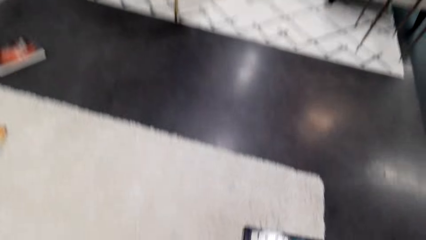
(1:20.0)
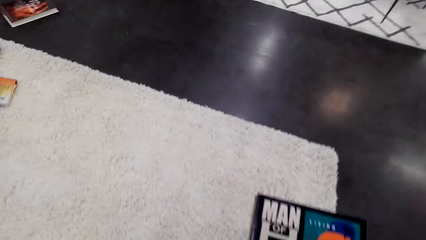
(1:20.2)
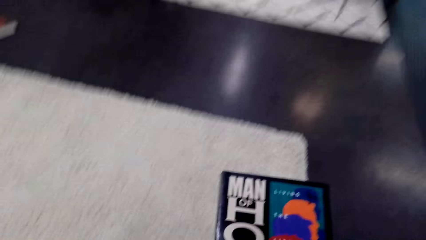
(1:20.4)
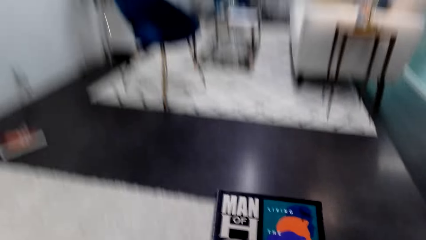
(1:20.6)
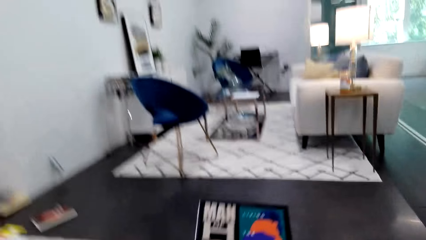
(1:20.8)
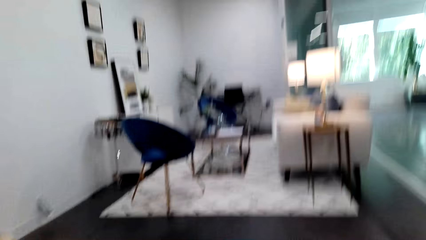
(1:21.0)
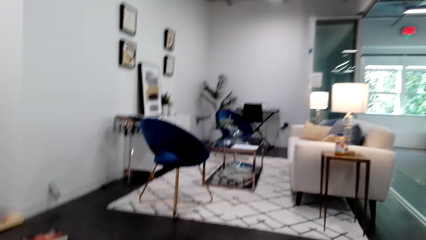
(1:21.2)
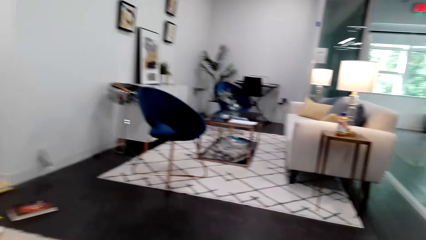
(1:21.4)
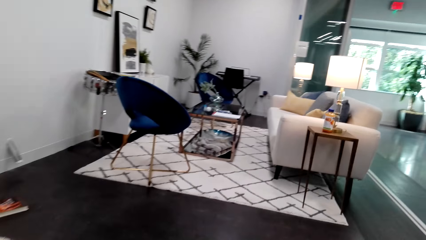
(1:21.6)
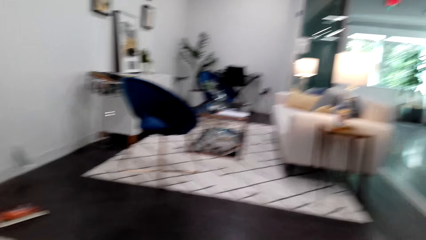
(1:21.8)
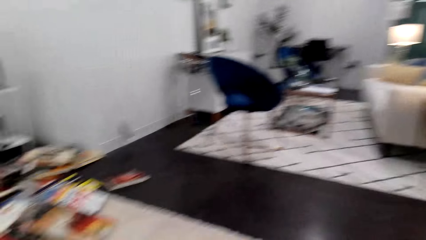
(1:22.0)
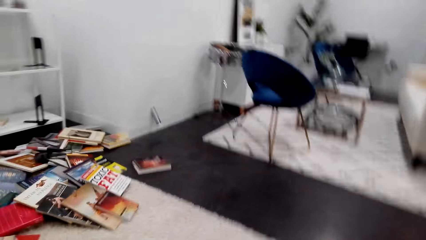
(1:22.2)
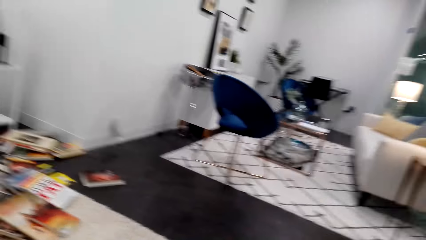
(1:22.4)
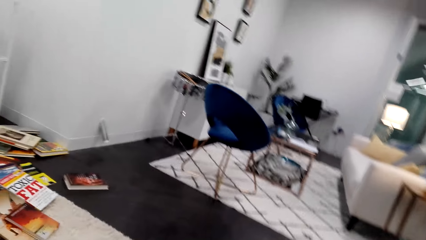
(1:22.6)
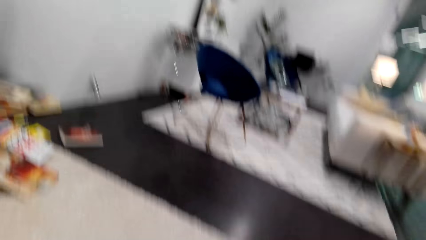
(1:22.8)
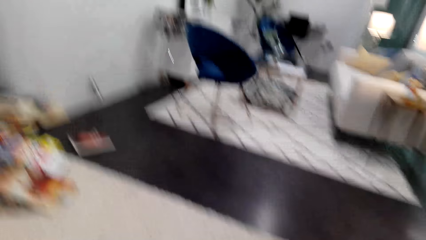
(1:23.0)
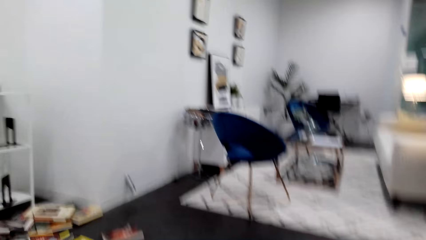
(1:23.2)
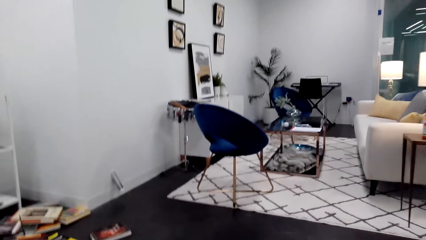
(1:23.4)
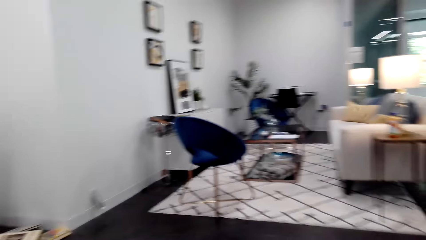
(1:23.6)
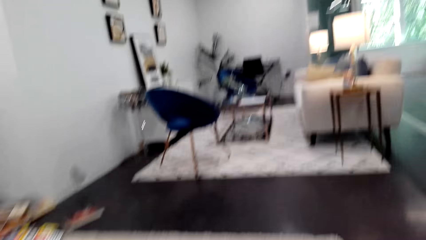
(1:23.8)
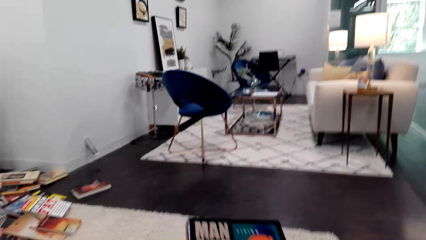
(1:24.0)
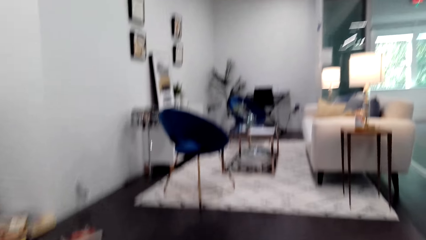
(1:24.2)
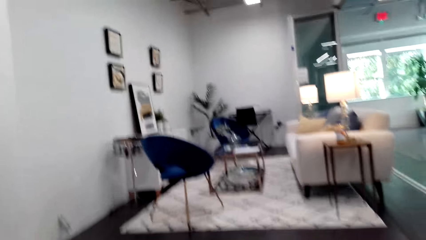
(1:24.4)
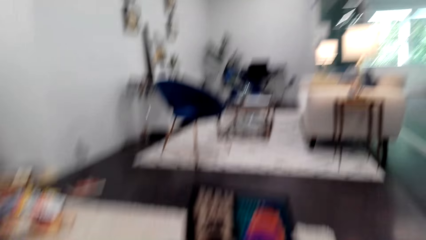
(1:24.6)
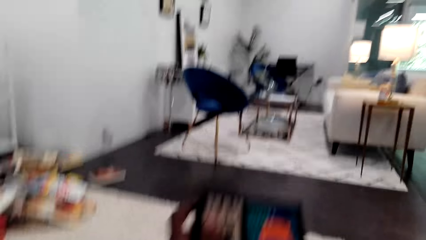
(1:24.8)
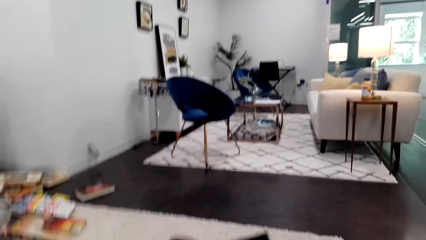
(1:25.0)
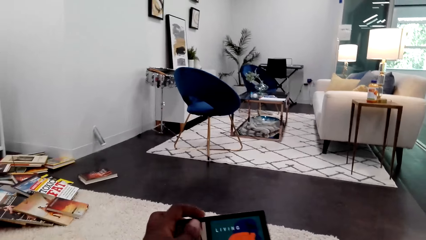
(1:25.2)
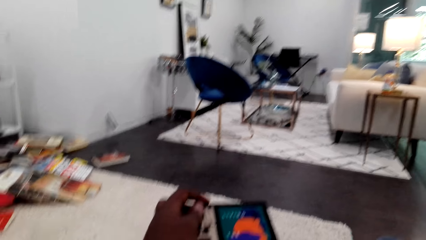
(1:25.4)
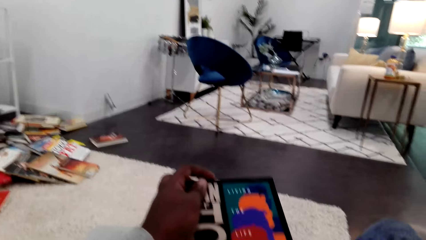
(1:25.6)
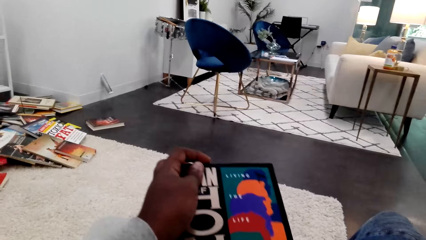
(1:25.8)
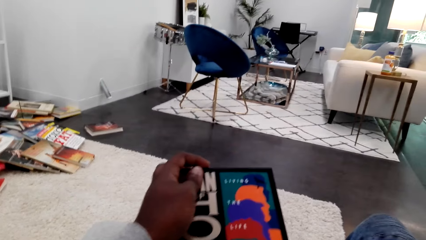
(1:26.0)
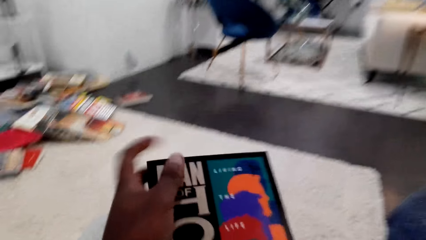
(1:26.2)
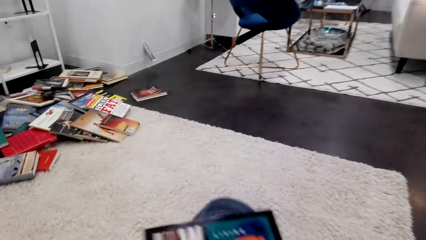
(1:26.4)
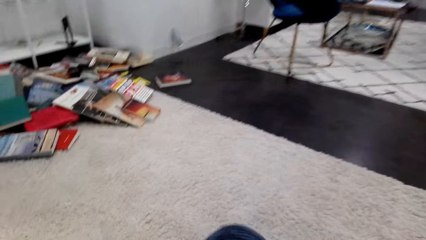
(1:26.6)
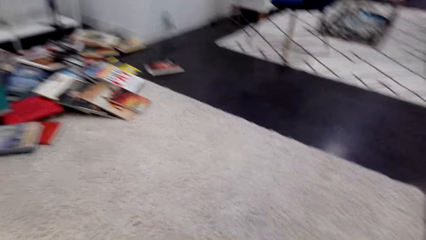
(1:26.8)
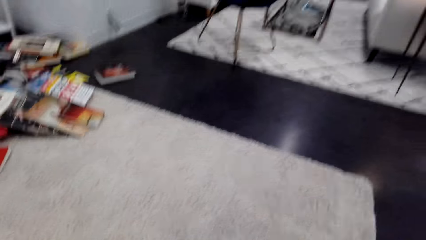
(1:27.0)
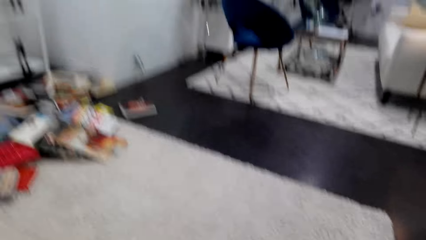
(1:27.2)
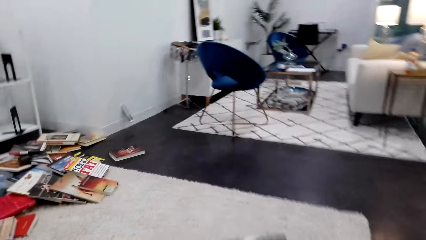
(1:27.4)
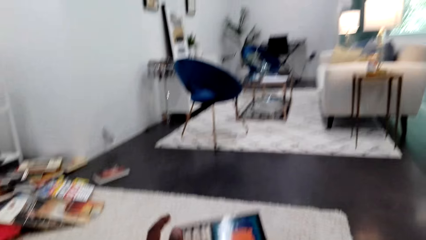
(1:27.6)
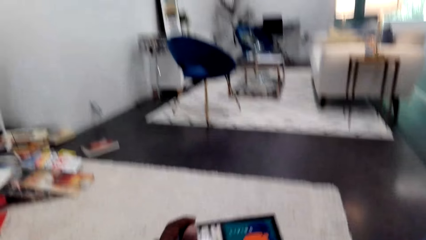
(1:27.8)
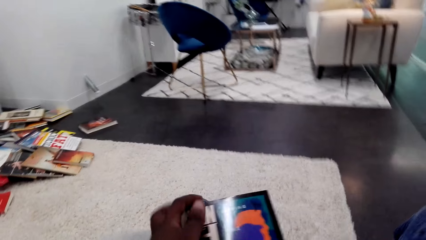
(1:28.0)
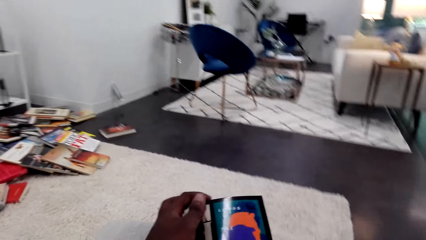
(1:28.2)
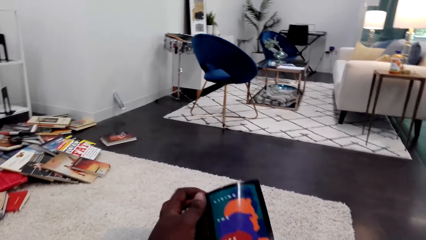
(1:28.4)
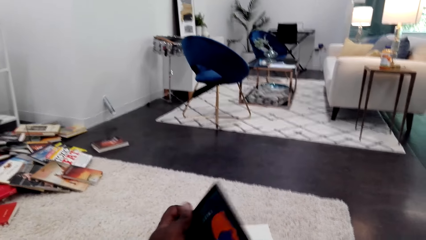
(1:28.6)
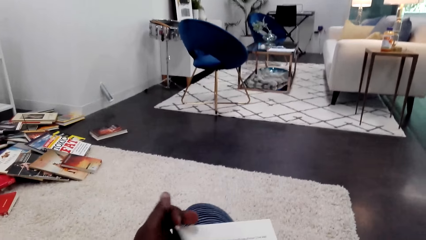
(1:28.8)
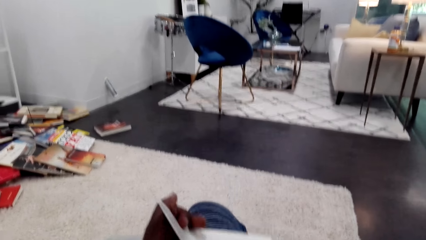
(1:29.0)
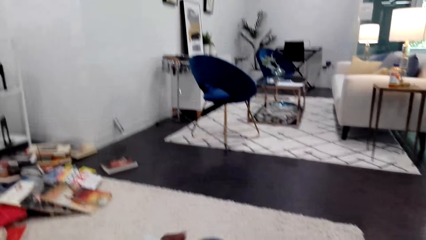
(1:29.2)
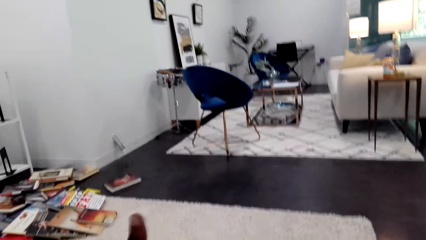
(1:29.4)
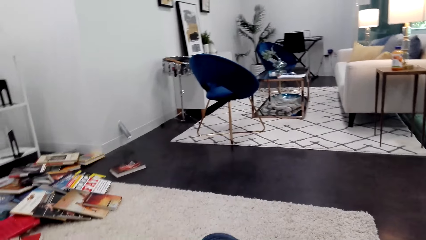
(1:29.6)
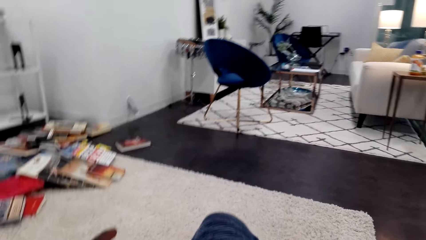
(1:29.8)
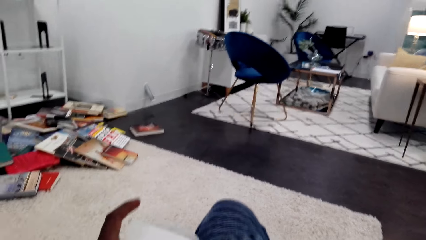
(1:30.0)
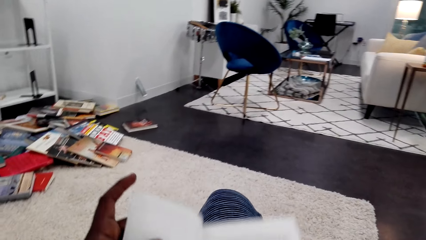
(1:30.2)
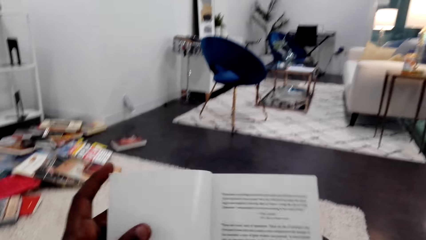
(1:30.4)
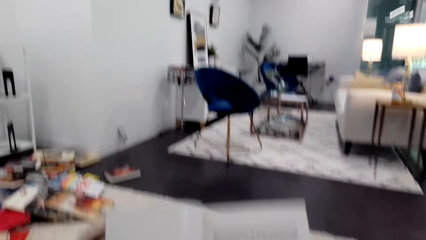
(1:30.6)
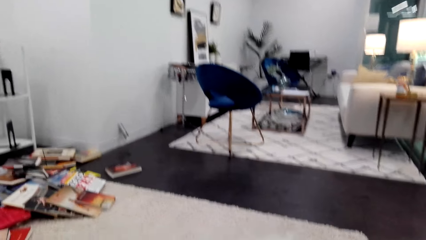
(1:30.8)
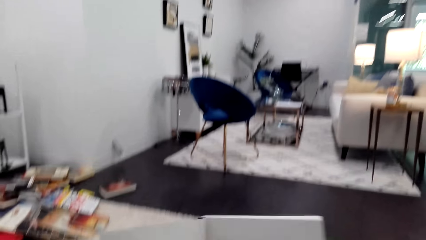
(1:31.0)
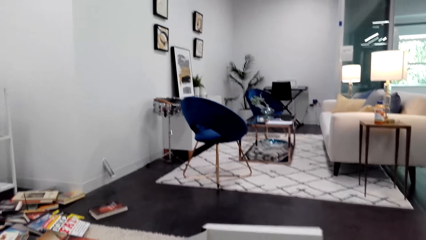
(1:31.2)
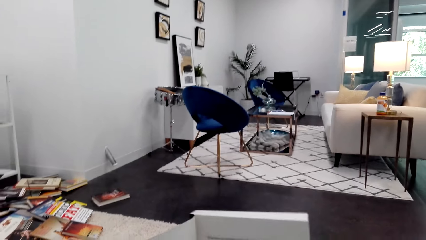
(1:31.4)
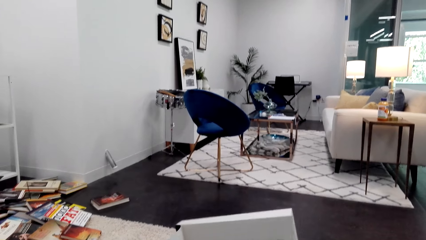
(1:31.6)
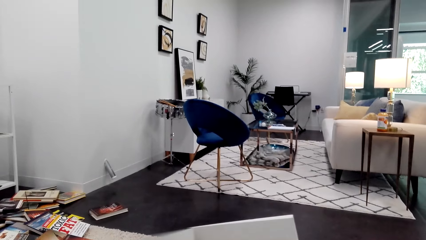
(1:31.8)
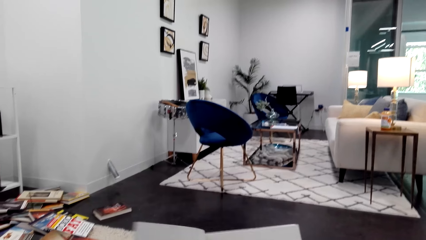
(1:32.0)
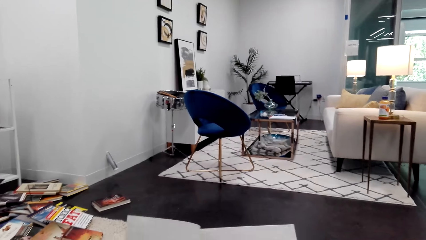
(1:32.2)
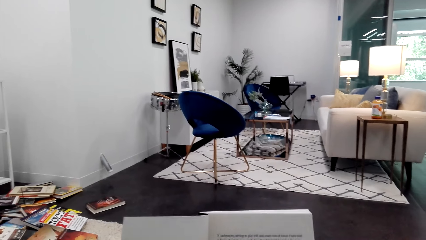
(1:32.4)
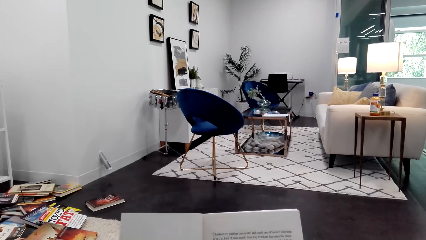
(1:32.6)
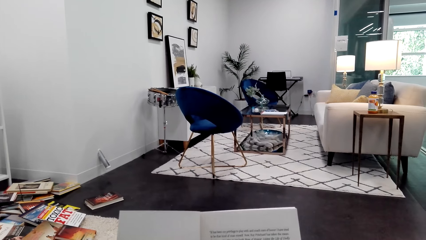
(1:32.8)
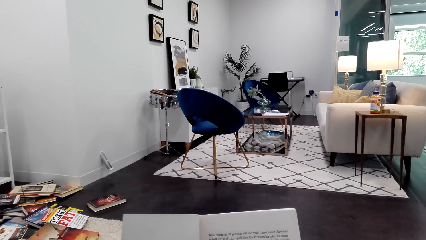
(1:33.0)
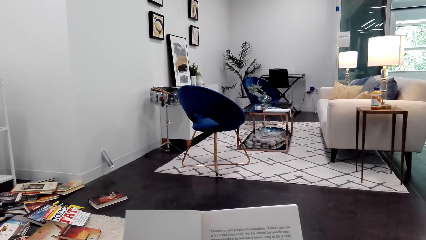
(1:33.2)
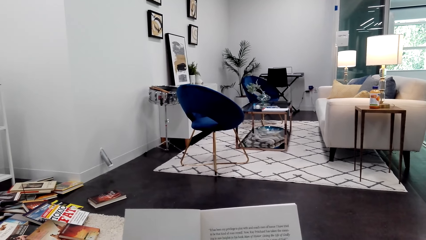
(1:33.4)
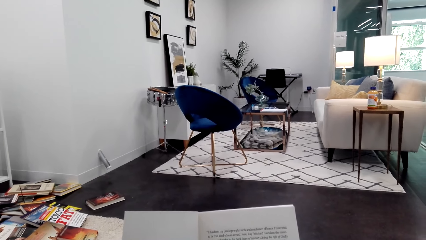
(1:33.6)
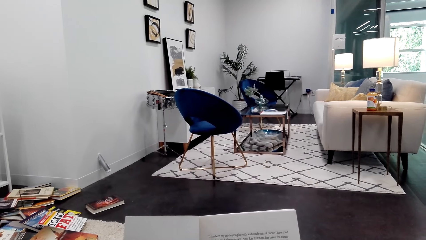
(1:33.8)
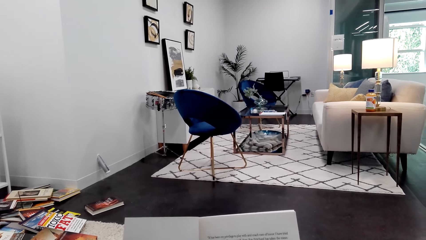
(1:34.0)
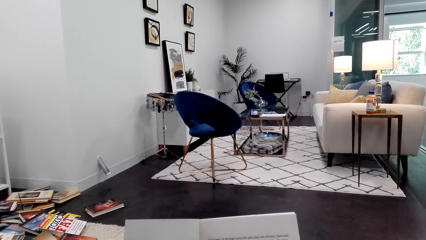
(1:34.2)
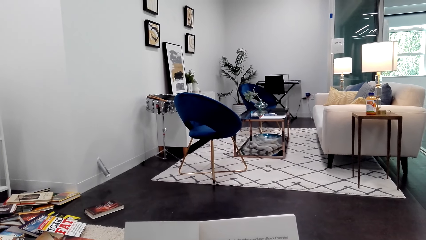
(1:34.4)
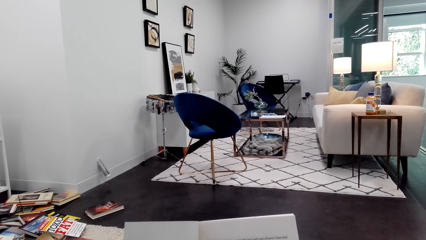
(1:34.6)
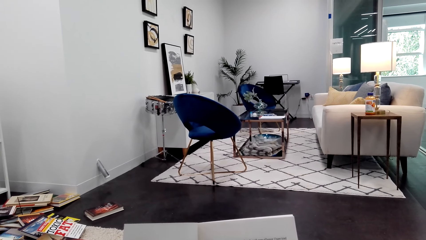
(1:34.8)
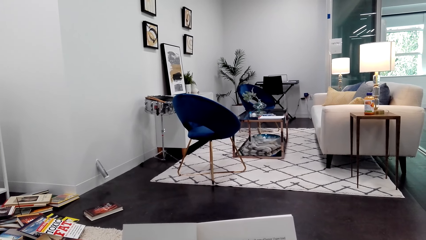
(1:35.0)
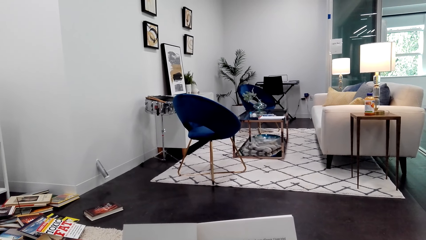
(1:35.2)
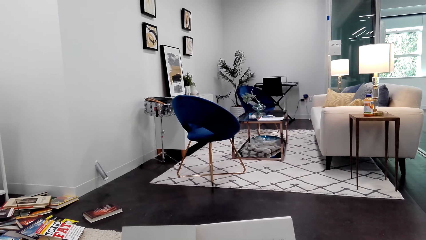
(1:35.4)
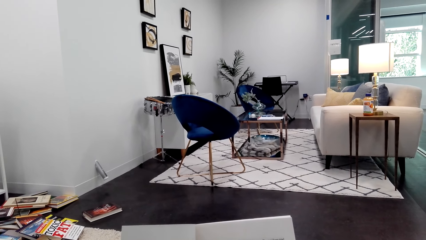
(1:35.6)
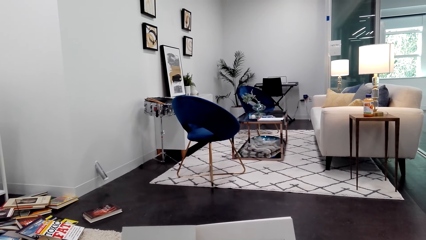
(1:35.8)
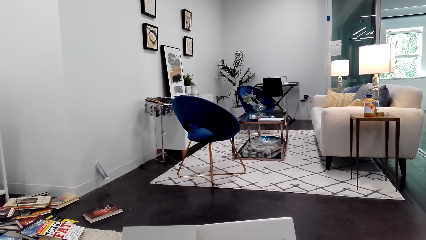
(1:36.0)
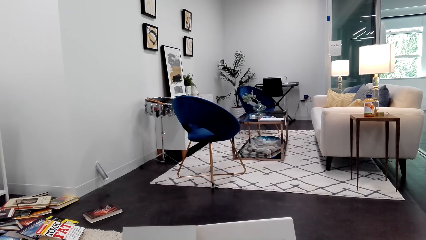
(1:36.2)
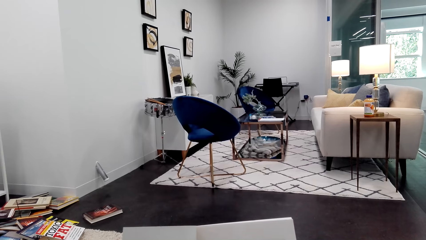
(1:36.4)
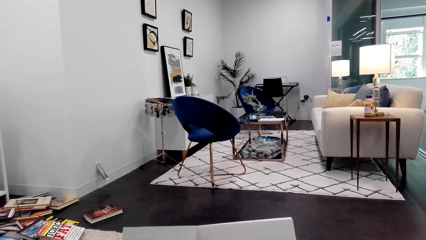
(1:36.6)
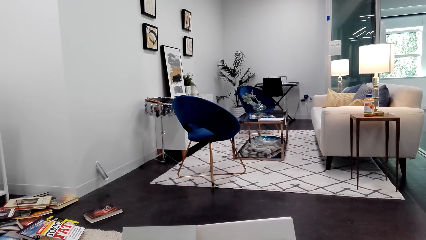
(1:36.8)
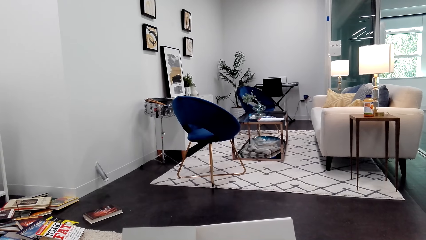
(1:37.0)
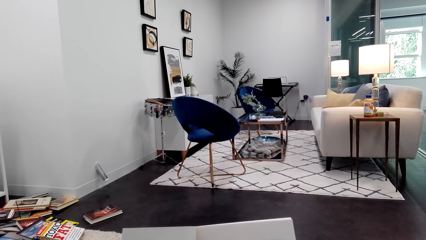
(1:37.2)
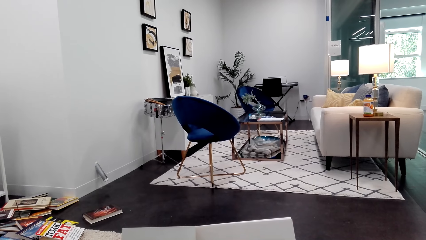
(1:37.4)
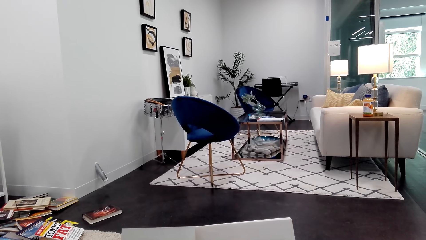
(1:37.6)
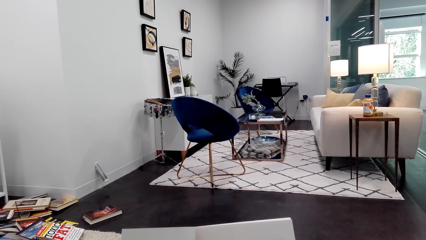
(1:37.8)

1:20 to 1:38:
The camera wearer sits on a sofa. They peruse a book and open the book. They read the book.
